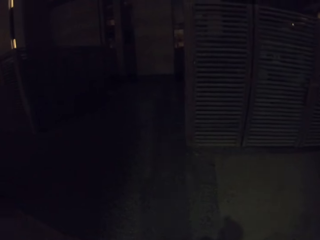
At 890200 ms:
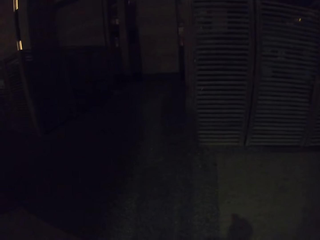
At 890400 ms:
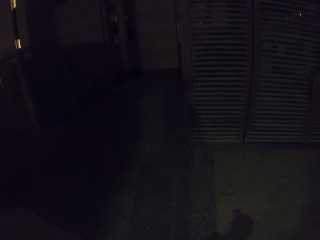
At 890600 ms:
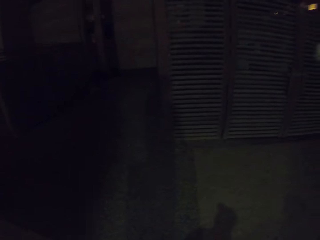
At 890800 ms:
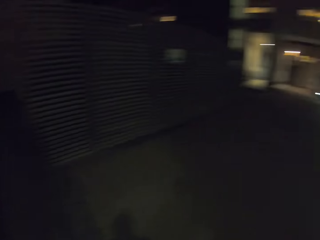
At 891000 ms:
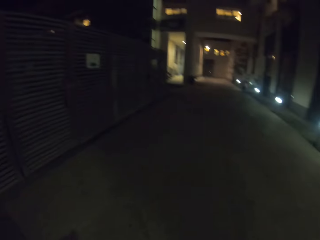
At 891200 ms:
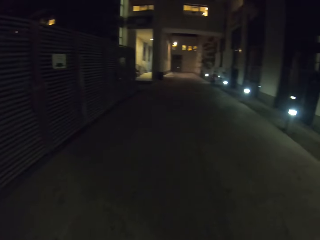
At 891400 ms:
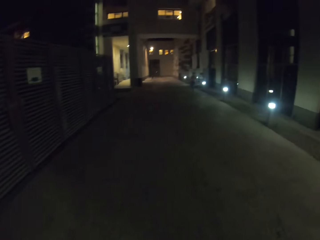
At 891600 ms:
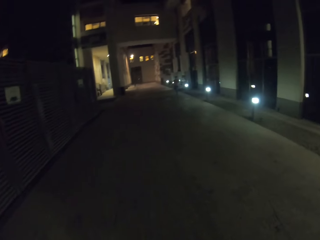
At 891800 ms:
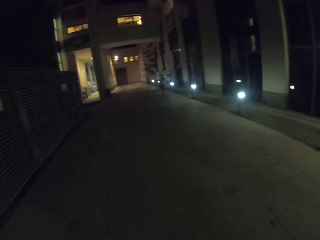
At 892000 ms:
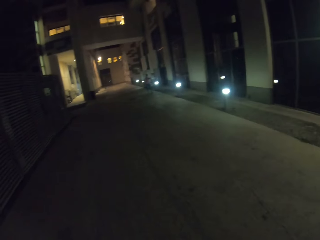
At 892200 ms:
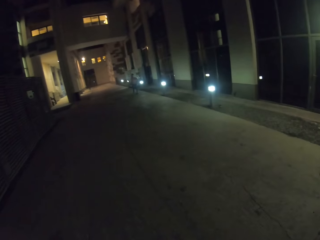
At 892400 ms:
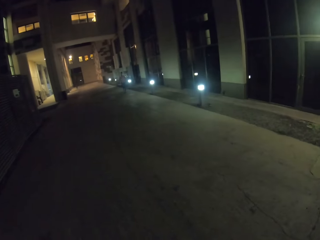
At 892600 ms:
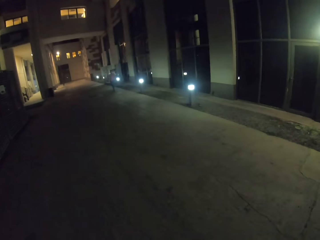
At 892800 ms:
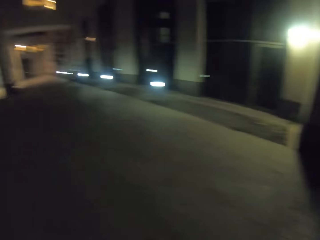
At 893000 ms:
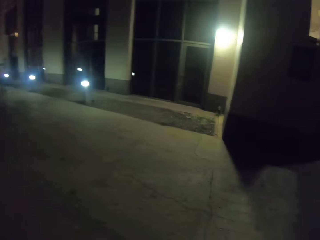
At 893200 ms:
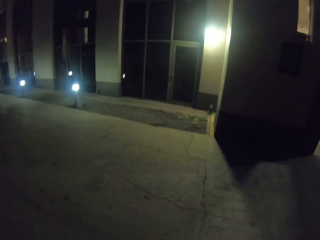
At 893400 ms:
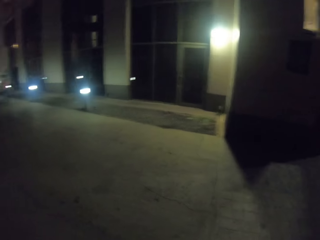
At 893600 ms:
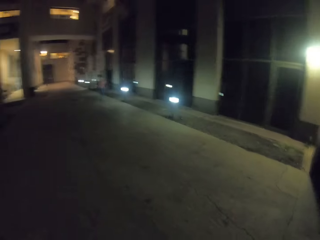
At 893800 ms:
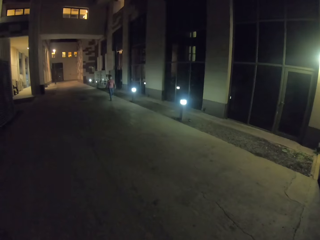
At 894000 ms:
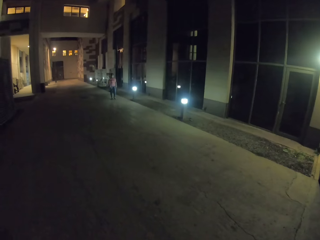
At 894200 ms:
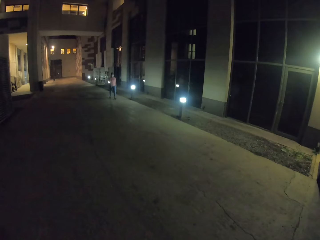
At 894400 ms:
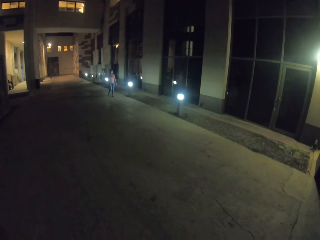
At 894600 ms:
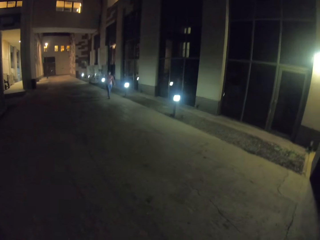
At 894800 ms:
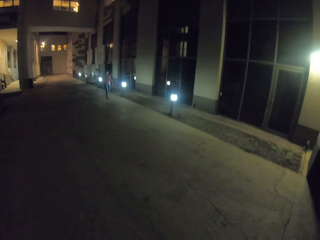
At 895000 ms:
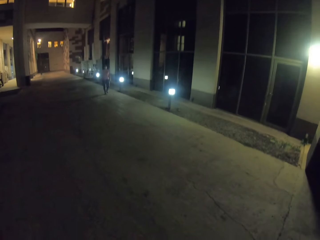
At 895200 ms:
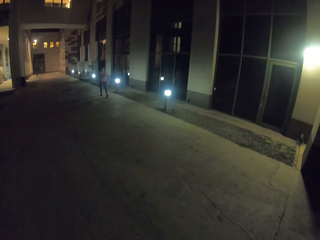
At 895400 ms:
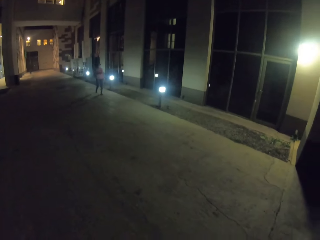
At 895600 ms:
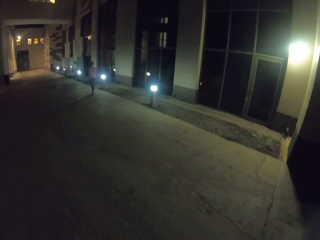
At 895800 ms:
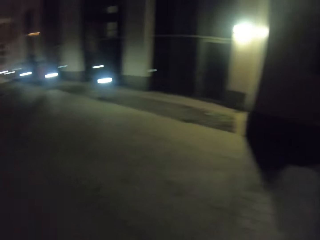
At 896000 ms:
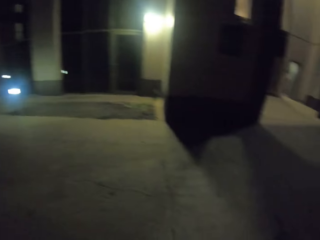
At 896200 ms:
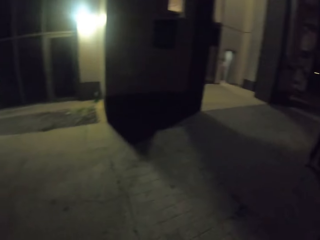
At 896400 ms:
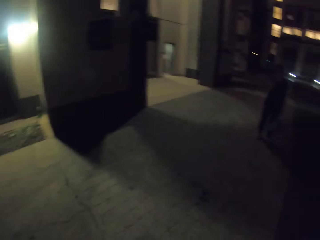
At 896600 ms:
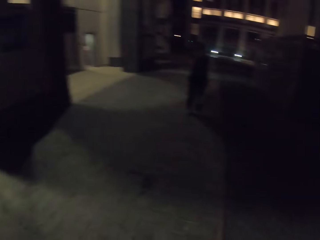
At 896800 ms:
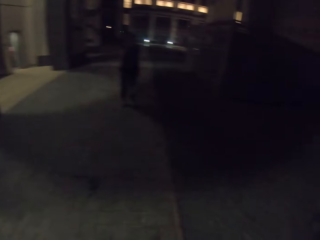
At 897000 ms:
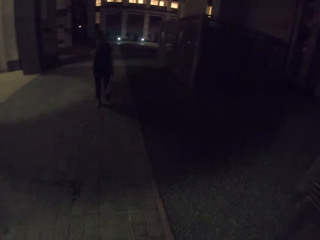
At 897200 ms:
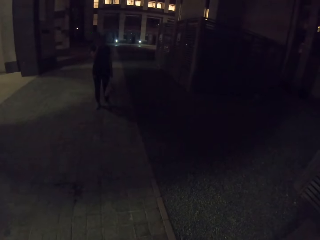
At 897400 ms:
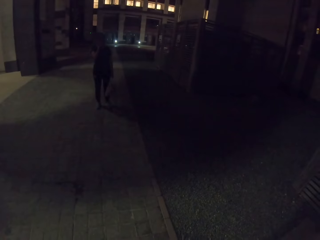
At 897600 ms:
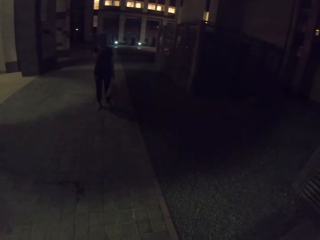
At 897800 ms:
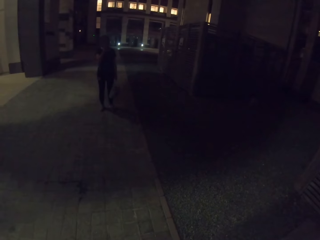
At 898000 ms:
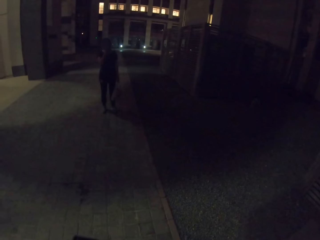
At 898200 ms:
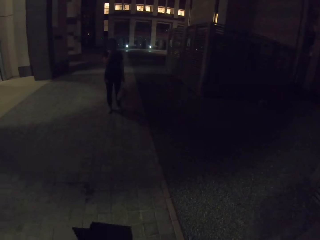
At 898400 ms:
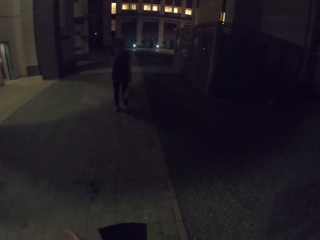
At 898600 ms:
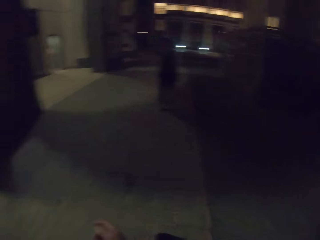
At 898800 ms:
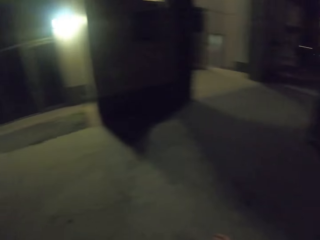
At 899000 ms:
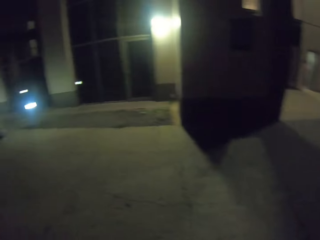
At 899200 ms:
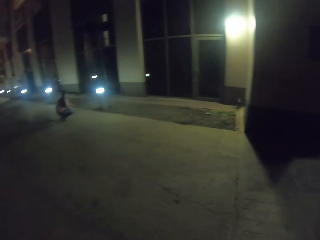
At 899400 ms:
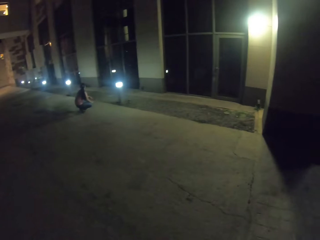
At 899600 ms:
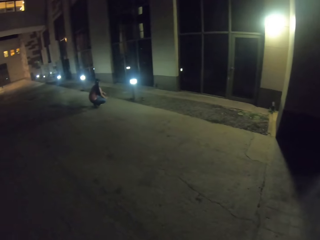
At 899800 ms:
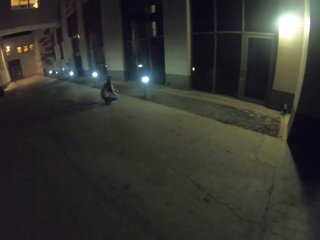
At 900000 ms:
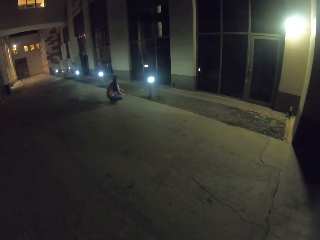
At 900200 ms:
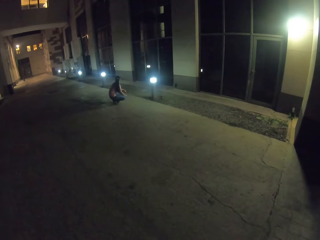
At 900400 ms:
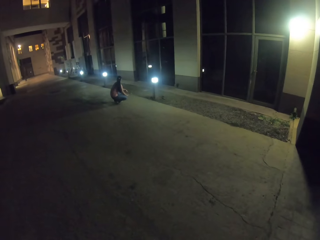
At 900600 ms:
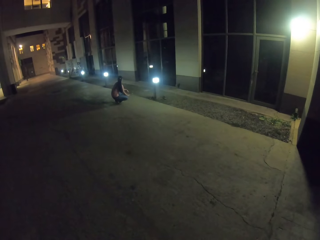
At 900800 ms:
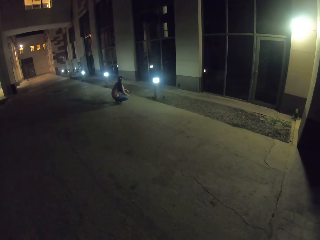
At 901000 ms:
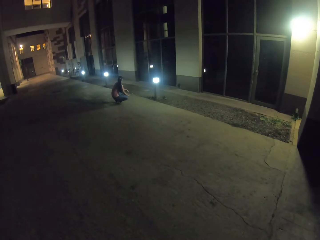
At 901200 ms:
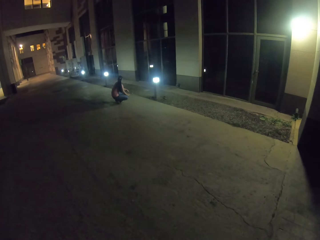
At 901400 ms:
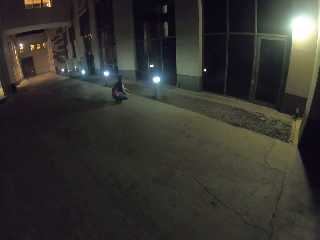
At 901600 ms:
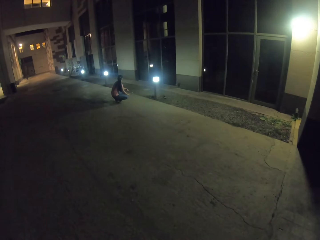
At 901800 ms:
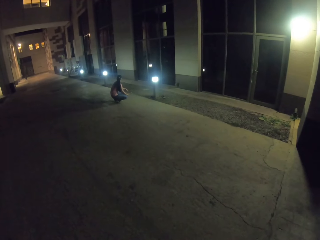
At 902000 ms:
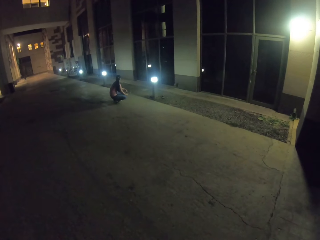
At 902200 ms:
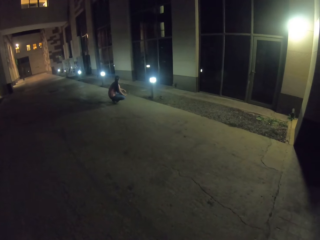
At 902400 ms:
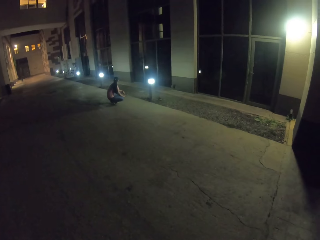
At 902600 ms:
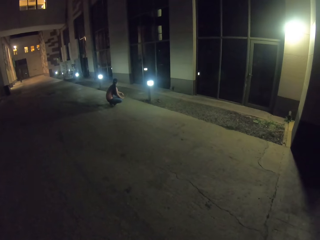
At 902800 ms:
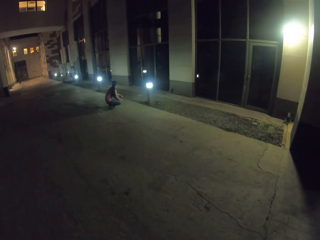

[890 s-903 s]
A lady walks on the road. Another lady stops on the road. A woman stands on the street. The camera wearer turns around. The first lady squats down on the street.

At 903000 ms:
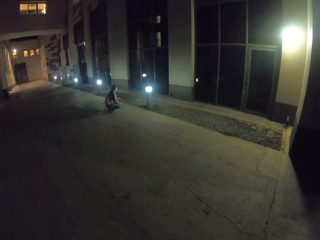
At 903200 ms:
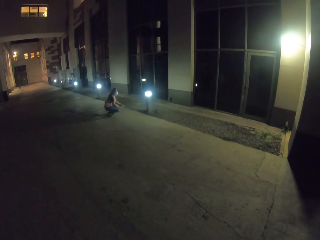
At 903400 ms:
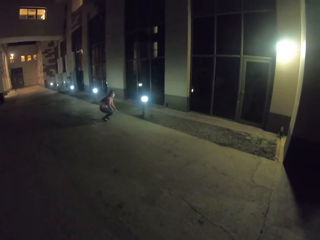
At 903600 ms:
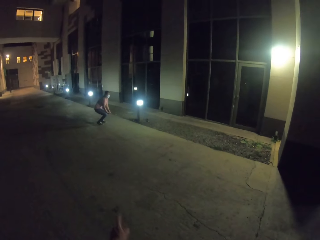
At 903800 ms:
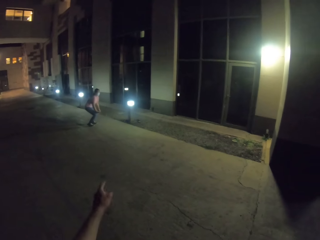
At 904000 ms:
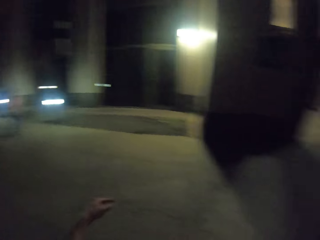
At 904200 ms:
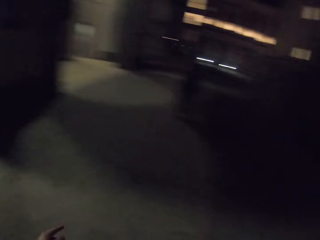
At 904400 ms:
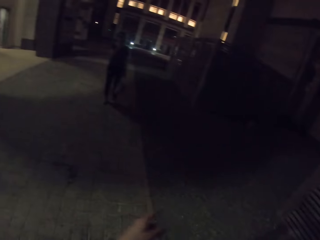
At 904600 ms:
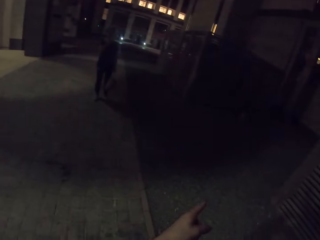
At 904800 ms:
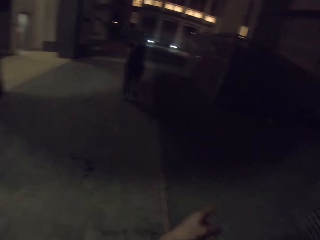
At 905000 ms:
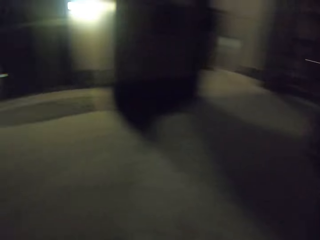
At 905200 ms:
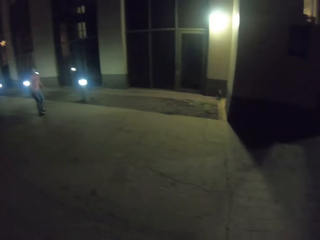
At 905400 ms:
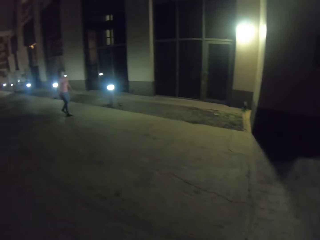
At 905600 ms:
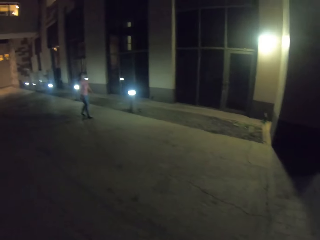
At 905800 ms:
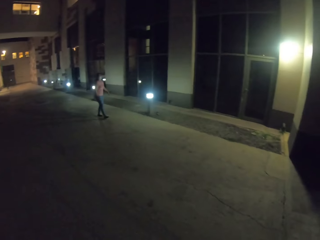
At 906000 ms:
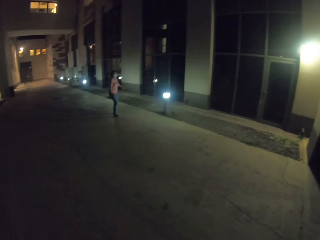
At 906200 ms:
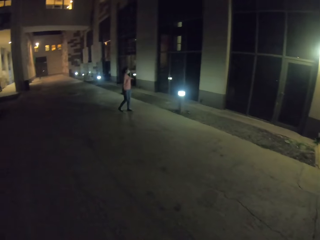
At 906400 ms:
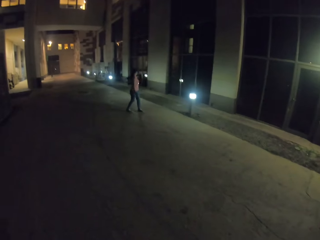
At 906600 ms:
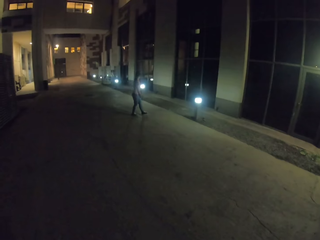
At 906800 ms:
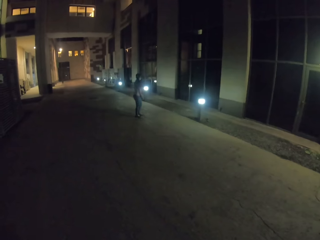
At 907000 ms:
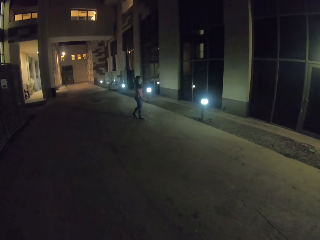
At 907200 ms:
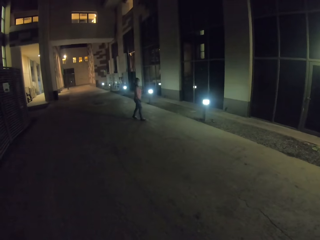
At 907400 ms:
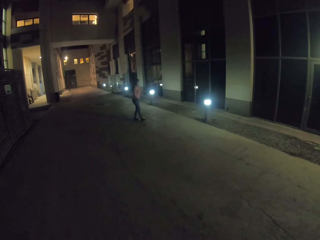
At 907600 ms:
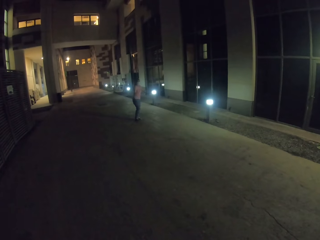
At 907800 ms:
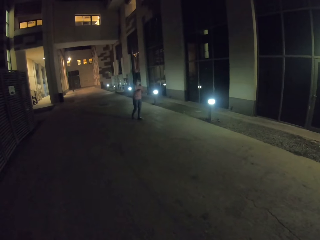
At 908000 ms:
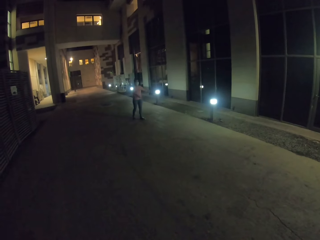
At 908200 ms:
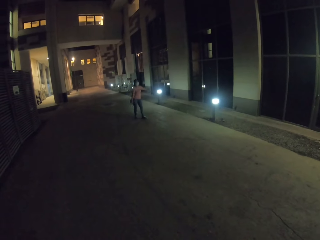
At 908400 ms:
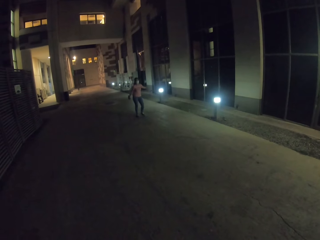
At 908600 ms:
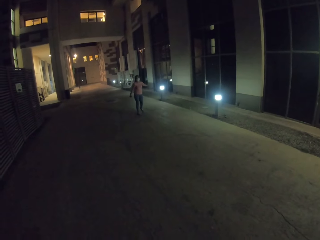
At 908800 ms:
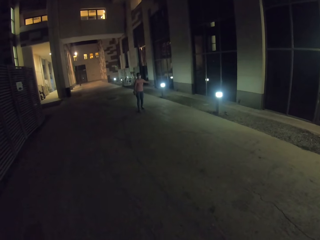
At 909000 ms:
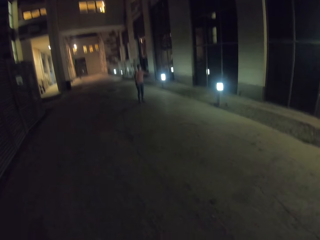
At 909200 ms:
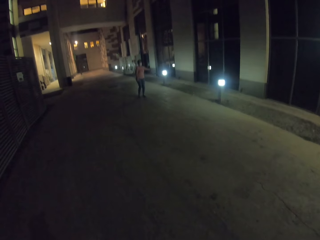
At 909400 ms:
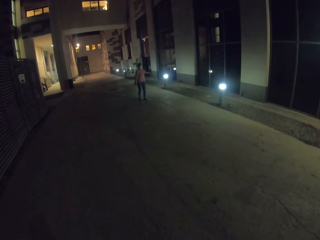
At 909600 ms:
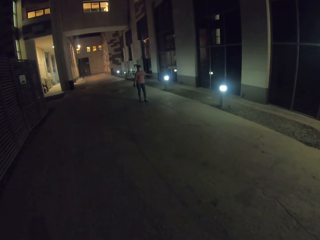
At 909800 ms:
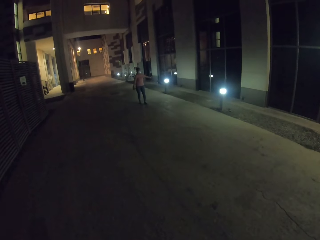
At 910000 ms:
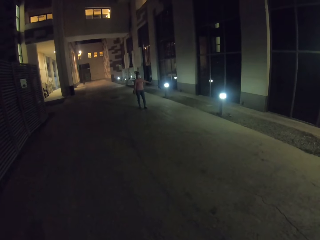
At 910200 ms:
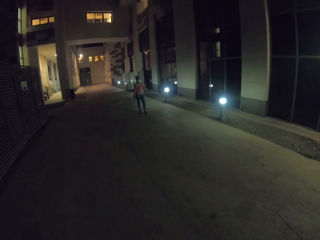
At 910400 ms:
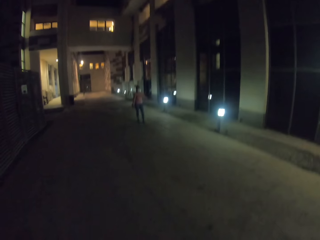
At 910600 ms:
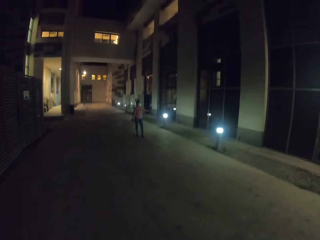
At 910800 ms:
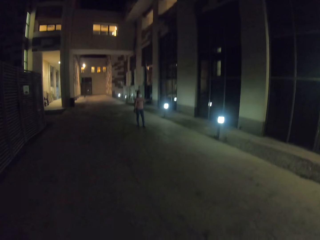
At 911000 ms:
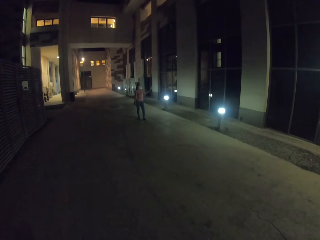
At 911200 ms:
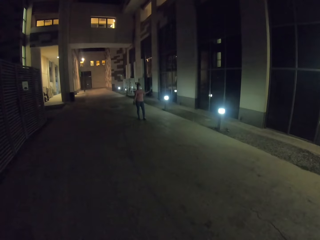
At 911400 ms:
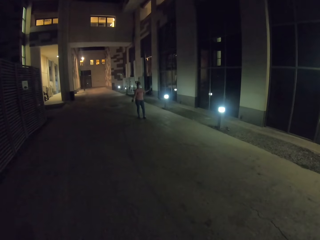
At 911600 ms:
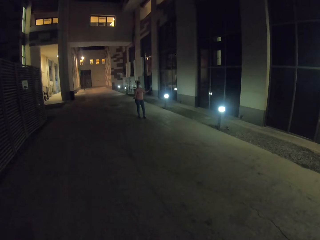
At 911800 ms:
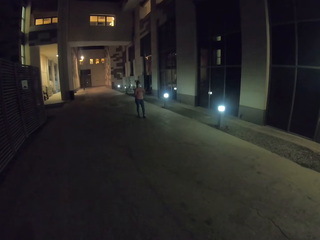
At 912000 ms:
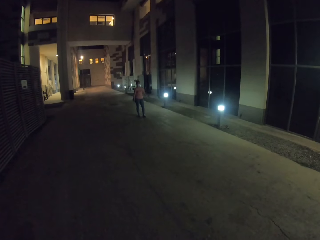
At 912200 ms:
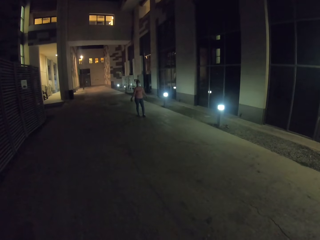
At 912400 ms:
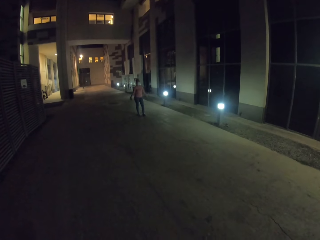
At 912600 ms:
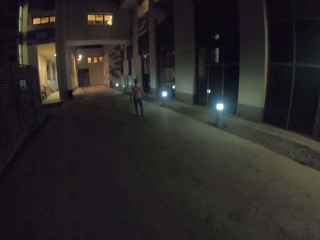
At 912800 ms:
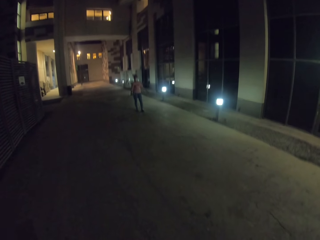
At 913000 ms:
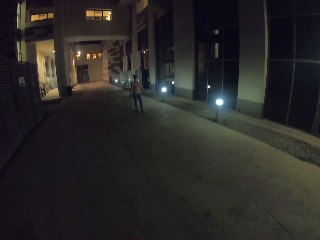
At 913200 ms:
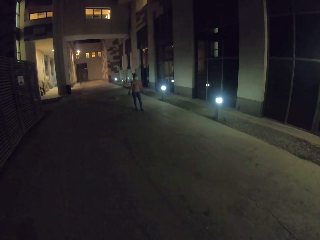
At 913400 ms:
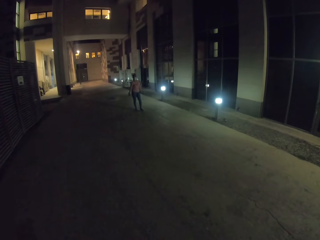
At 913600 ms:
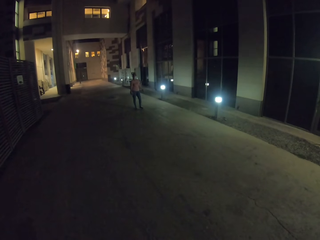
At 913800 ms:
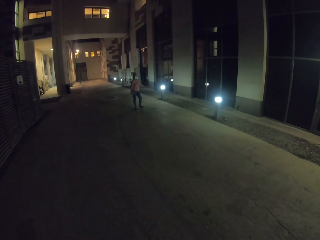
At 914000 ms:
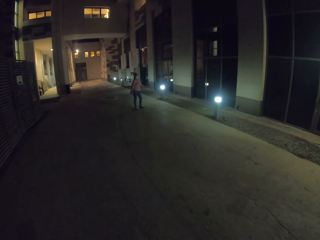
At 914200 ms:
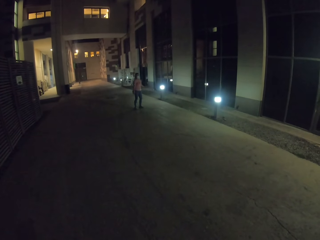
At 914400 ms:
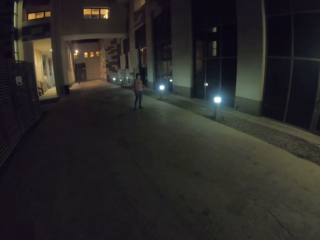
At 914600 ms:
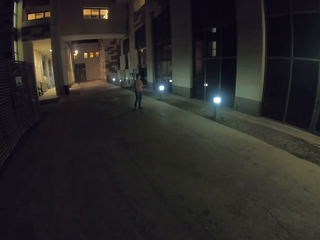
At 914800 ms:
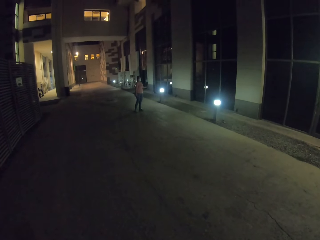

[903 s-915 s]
A lady stands up. The camera wearer lifts the left hand, turns around and gestures out. The lady gestures out. The lady walks backwards and lifts the left hand.
